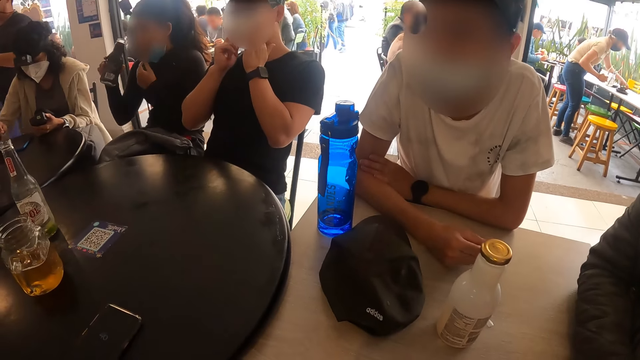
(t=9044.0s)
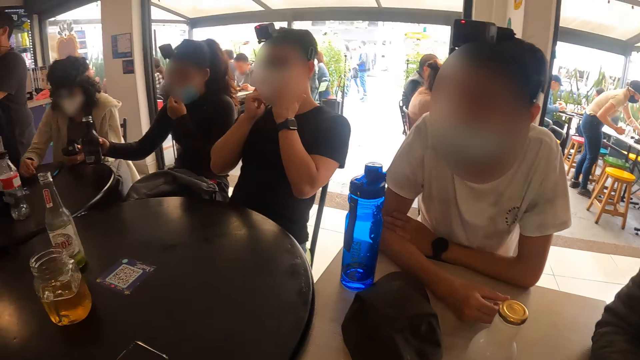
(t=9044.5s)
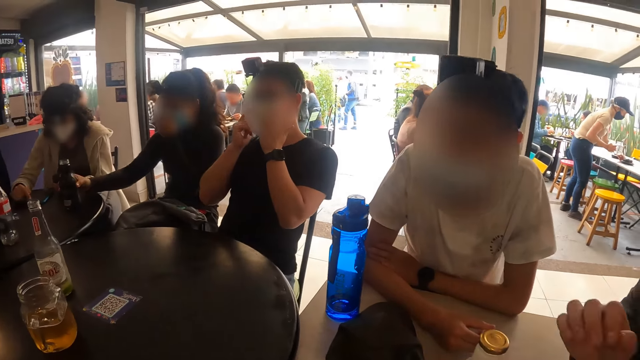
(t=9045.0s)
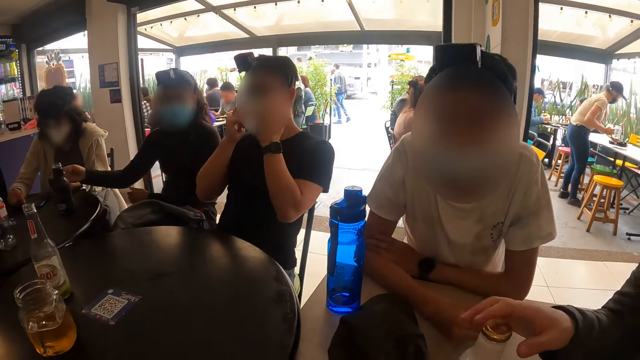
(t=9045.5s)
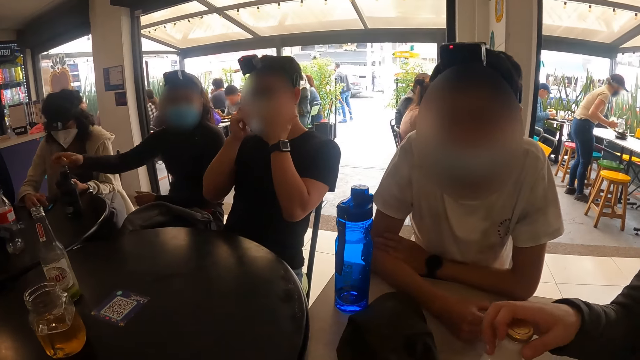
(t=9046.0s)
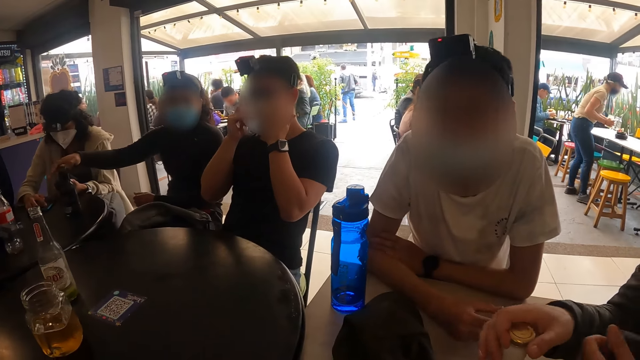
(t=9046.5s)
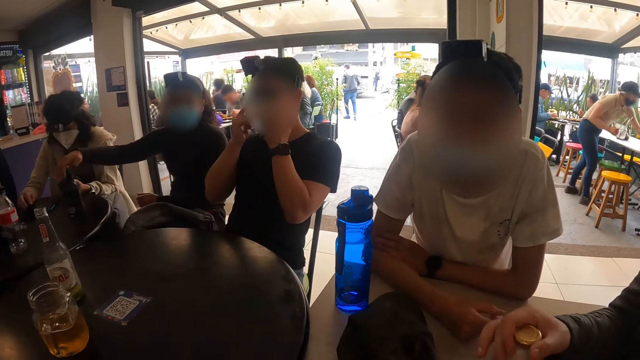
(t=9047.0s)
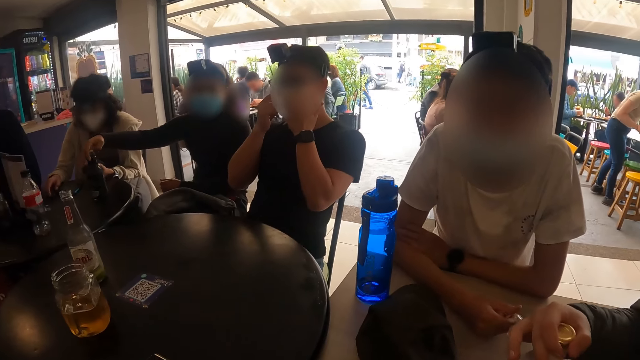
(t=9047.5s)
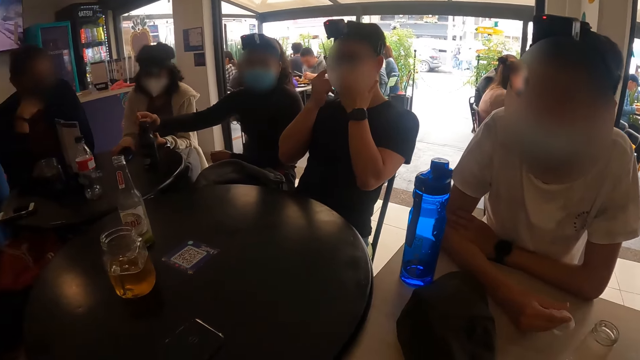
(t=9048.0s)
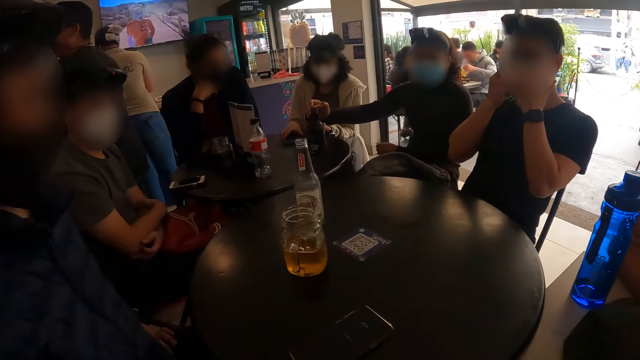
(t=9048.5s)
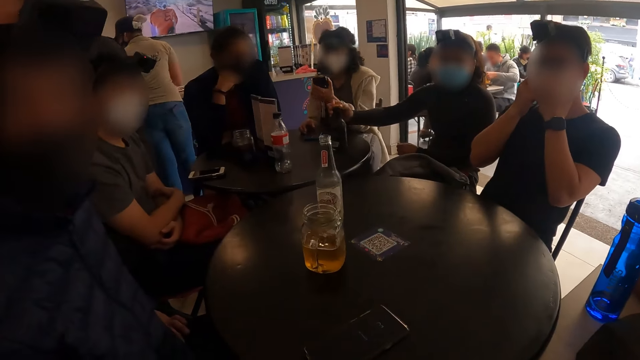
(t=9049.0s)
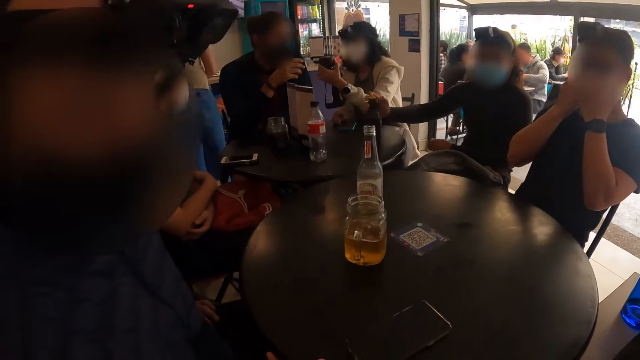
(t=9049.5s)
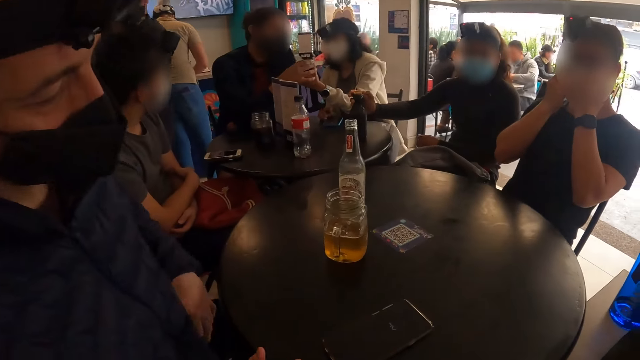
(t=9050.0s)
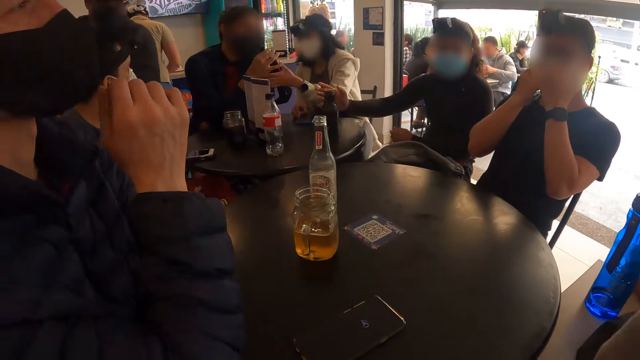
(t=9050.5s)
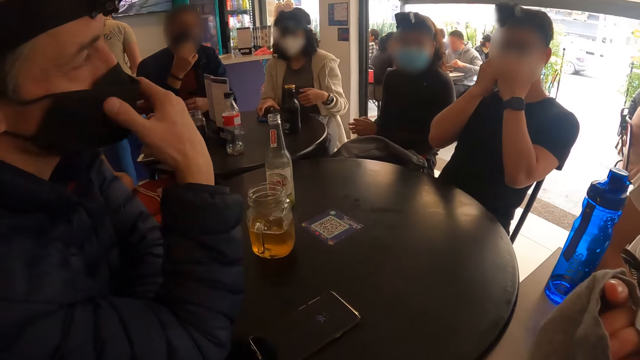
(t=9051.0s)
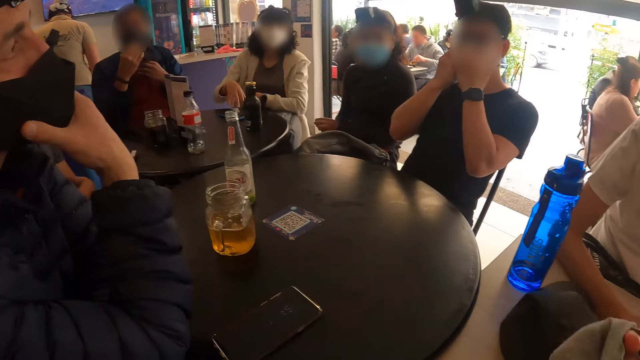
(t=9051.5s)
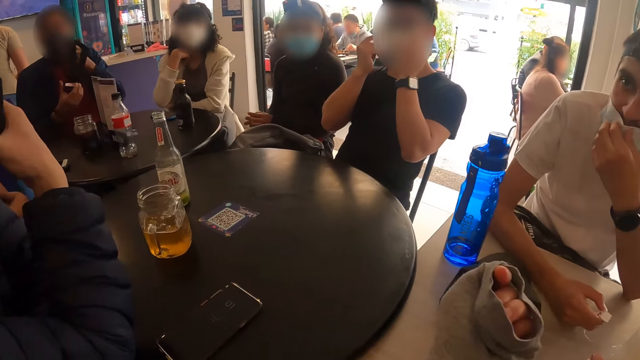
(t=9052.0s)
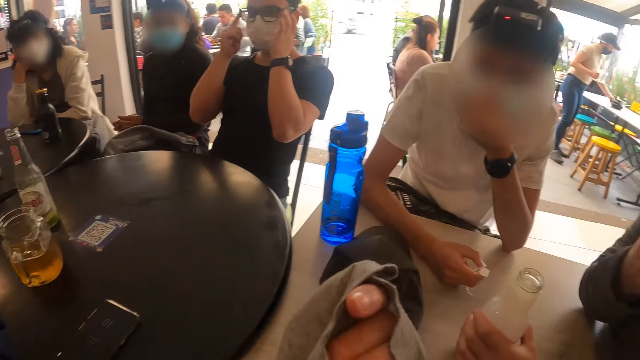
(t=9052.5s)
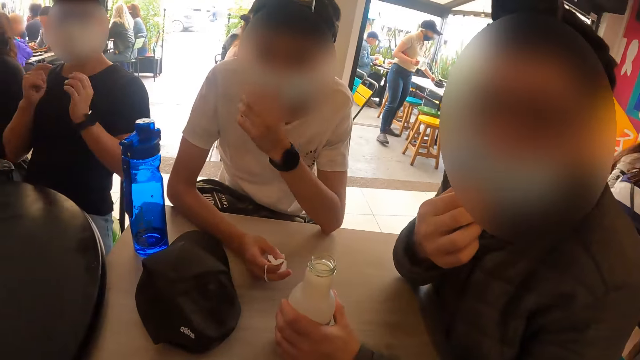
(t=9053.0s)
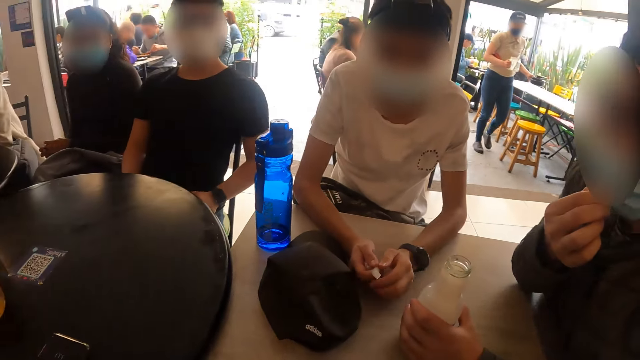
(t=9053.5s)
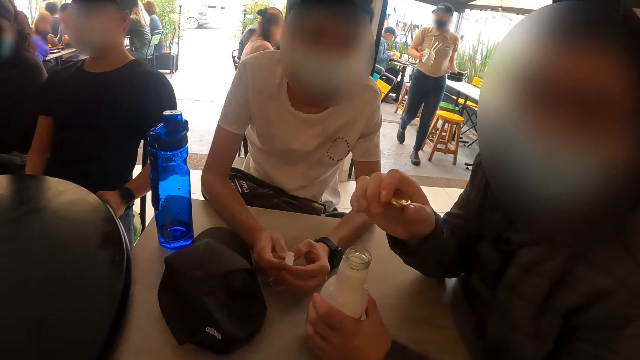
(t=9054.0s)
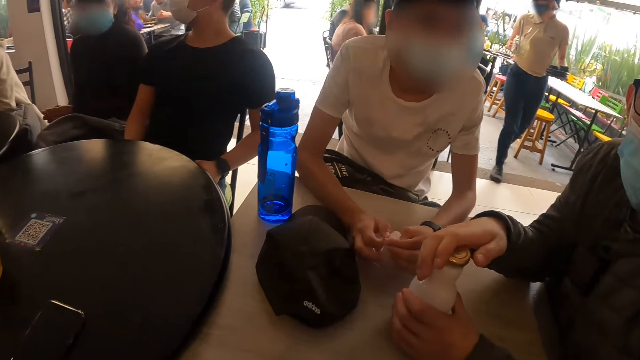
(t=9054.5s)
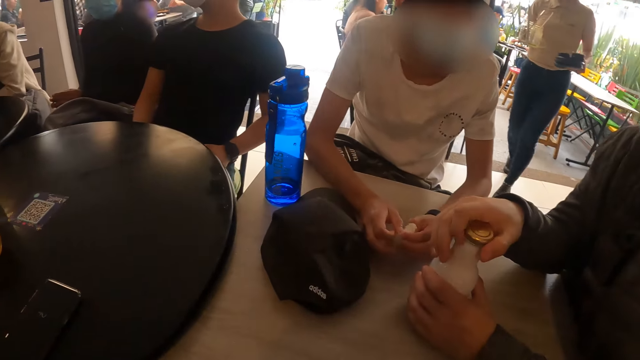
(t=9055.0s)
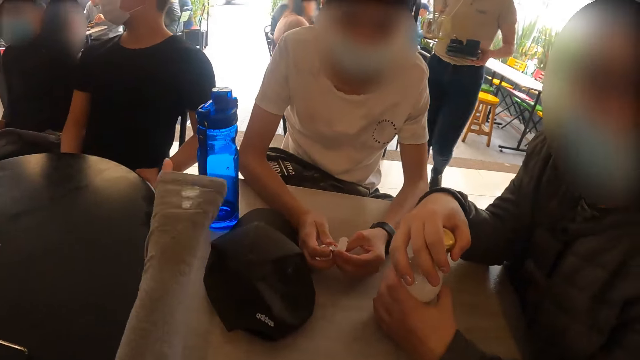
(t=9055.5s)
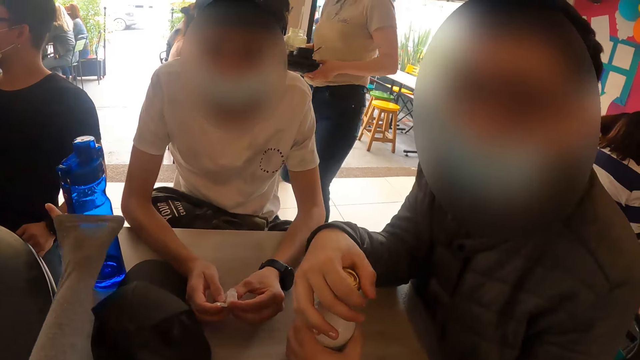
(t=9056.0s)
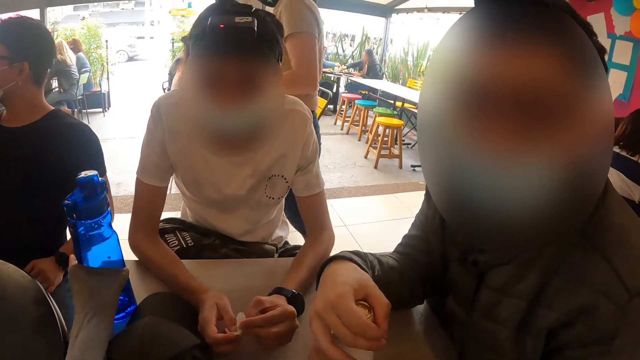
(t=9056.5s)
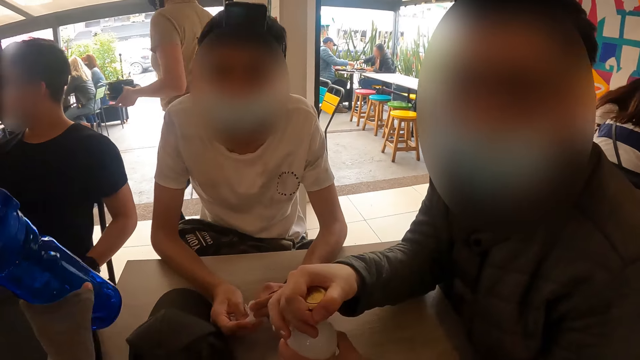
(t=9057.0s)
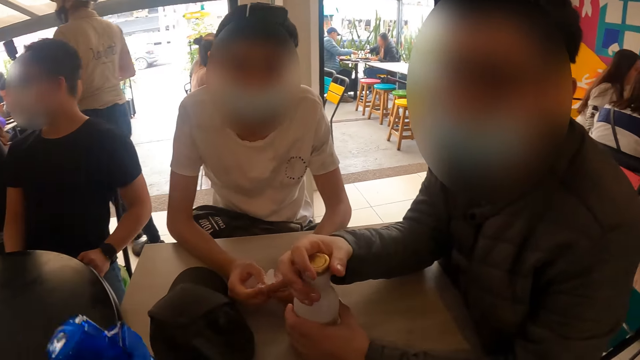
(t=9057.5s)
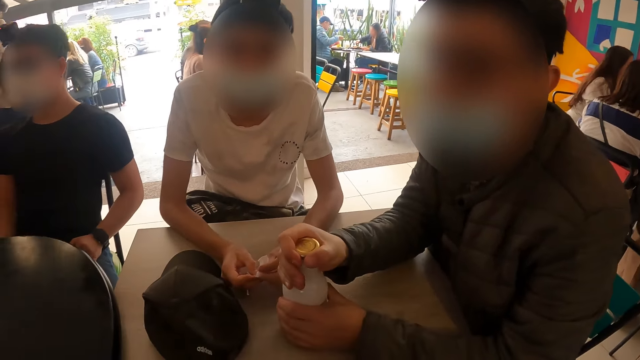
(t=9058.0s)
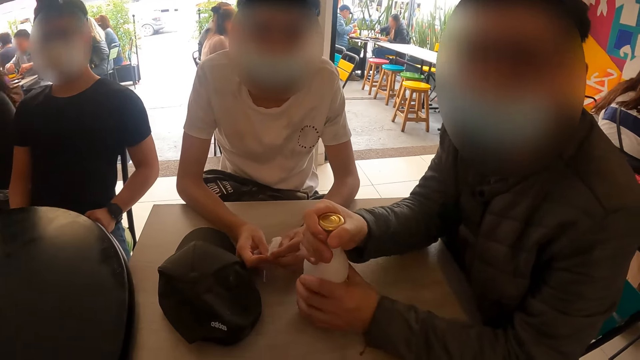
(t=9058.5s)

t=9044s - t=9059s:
A woman drops the drink bottle in her right hand on the table. The camera wearer touches a bottle. The woman covers the drink bottle on the table with the cover in her right hand. A man collects the phone in another woman's left hand with his right hand. Another man places his right hand around his chin. A third man places his hands on the table. The camera wearer holds the bottle. A fourth man covers the drink bottle in his left hand with the cover in his right hand. The camera wearer closes the bottle. He picks up a water bottle from the table with his left hand.

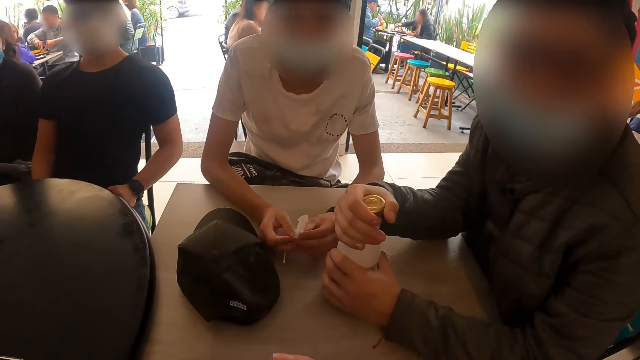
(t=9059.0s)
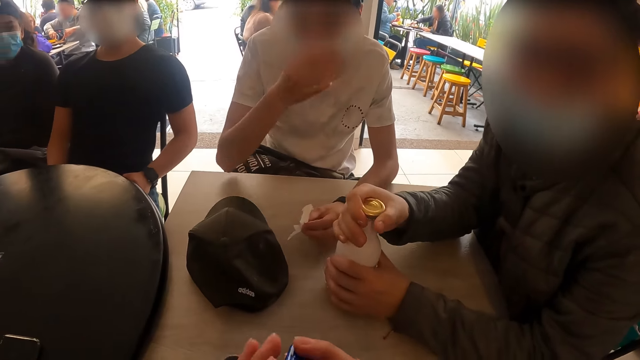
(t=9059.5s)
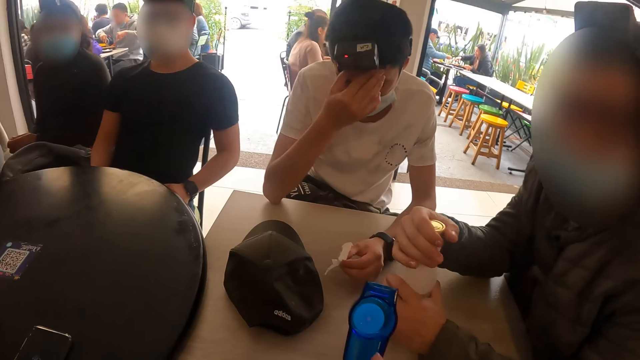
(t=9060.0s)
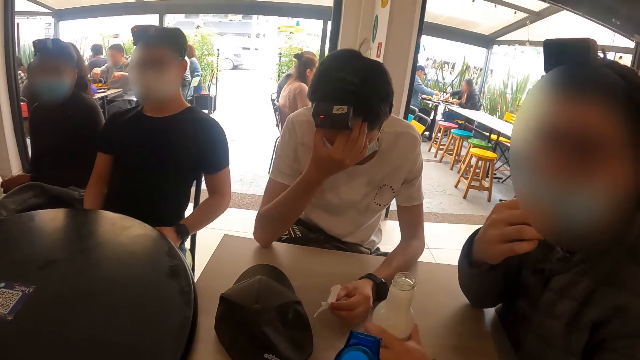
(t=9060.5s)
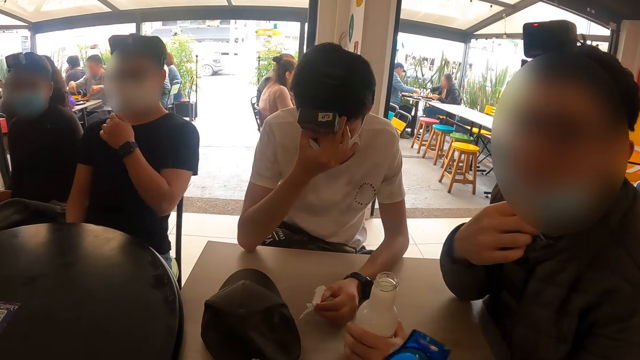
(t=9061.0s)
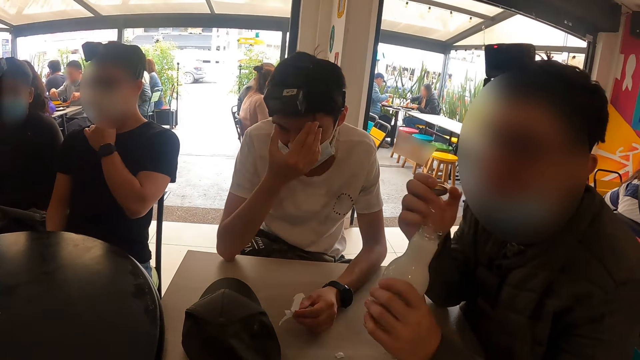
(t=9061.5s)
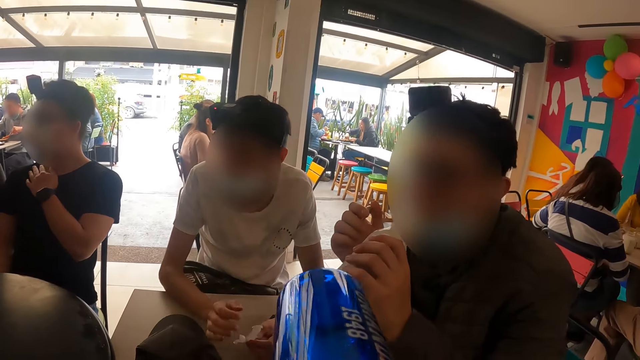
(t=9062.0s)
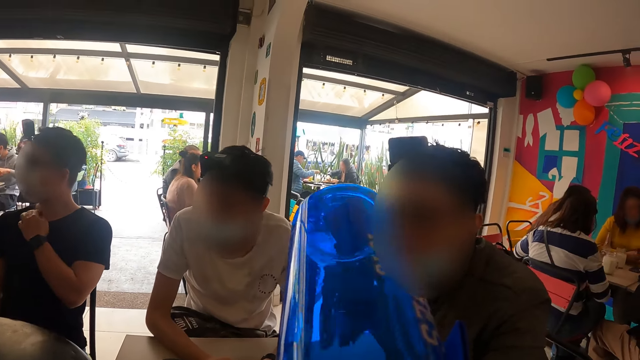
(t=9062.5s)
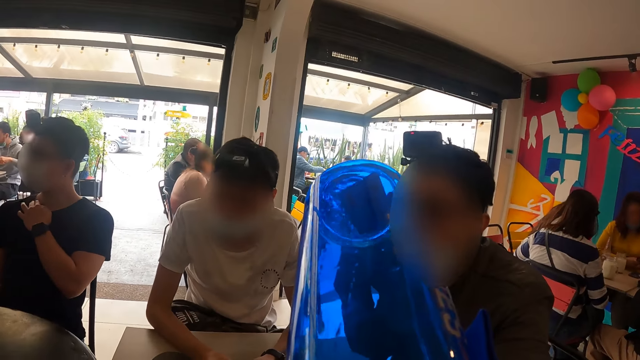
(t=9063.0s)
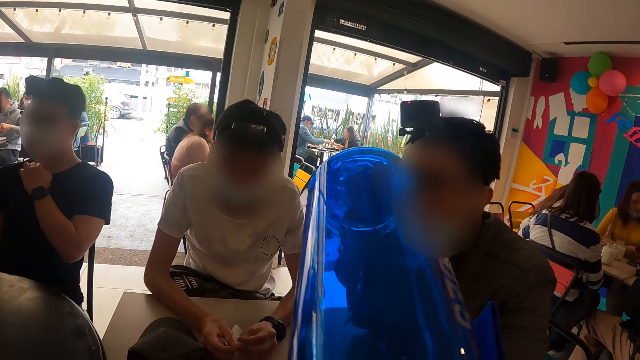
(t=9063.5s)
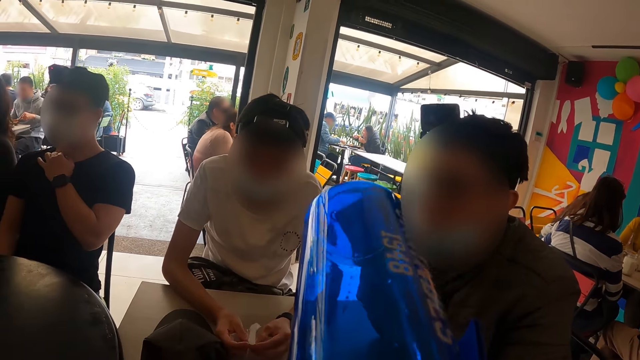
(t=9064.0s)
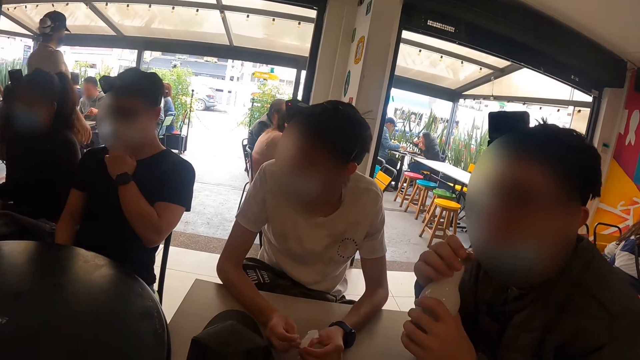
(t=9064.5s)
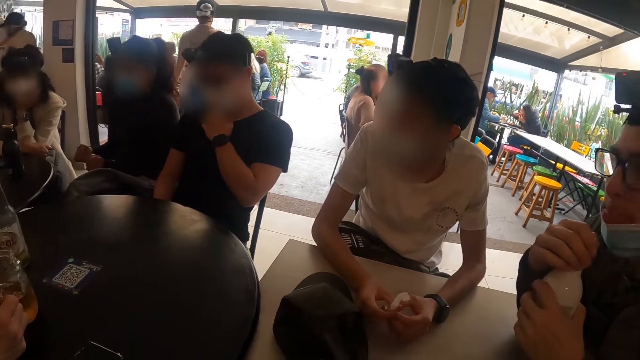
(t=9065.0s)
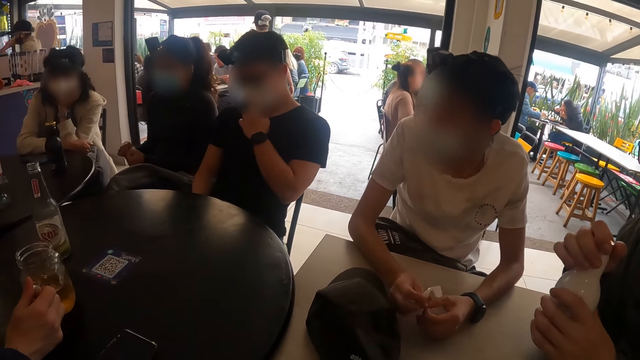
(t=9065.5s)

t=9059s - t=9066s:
A man touches his forehead with his right hand. Another man removes the cover of the drink bottle in his left hand with his right hand. The other man adjusts his nose mask with his right hand and removes his mask. The camera wearer drinks water from the water bottle in his right hand. The other man drinks from the drink bottle in his left hand.
